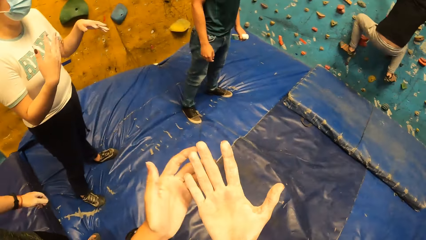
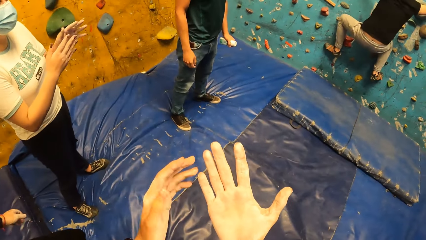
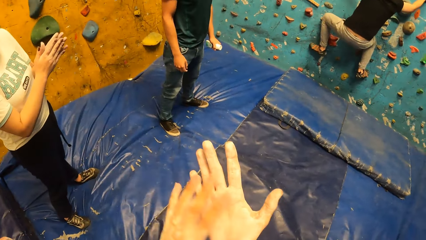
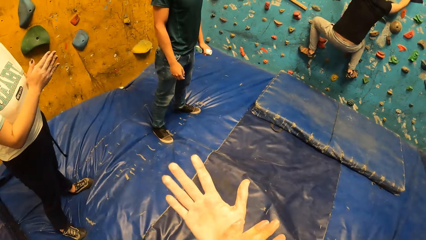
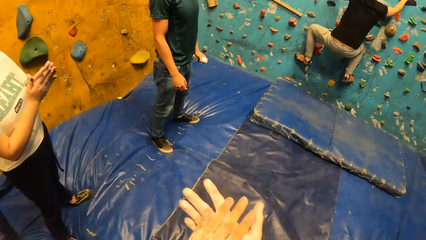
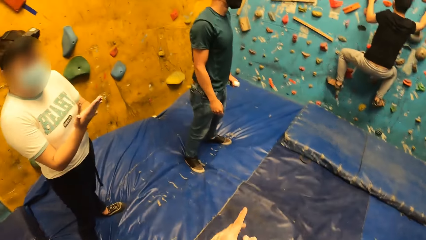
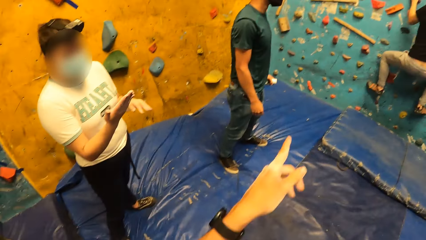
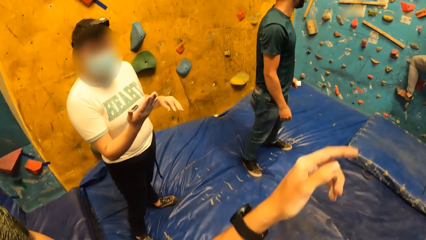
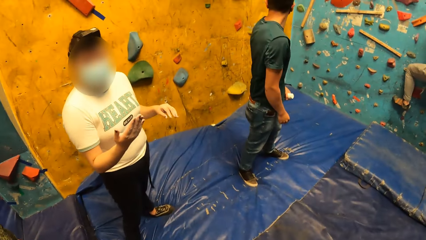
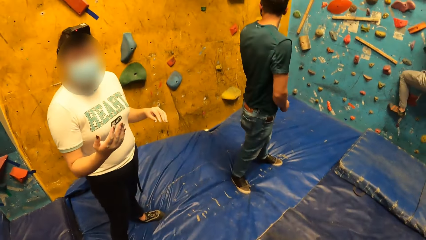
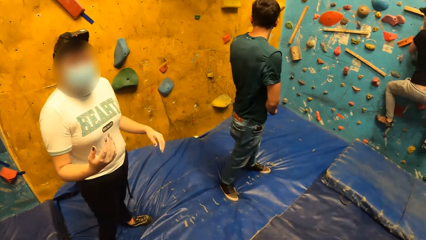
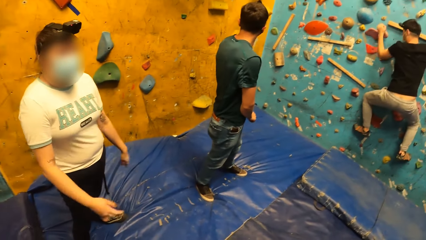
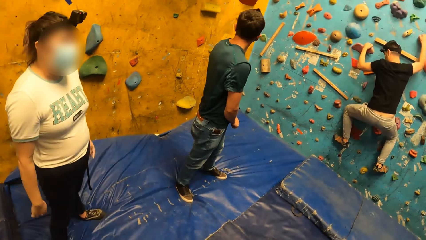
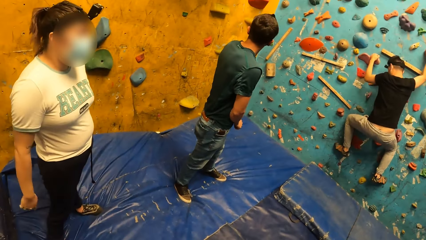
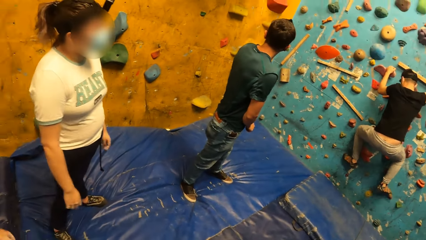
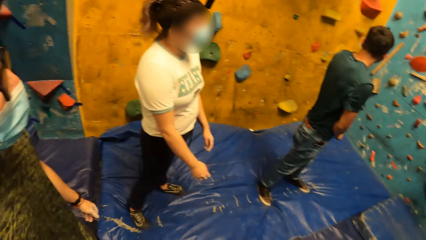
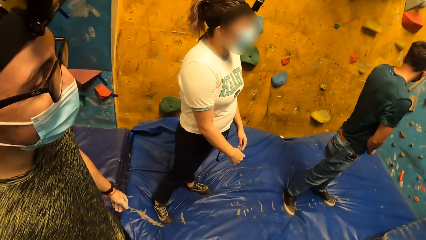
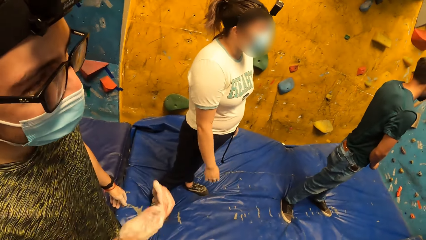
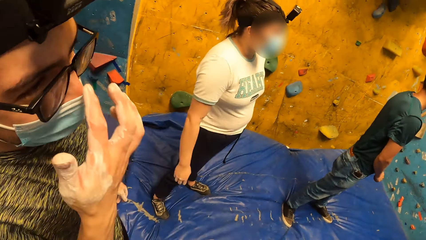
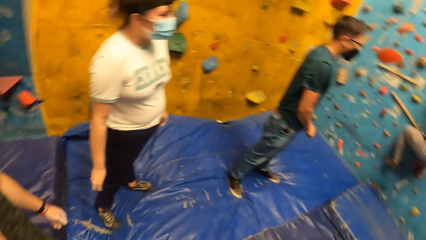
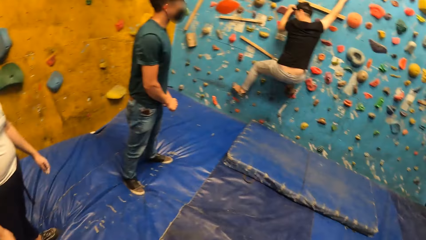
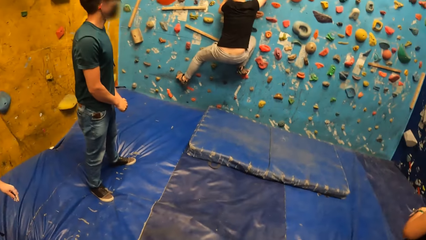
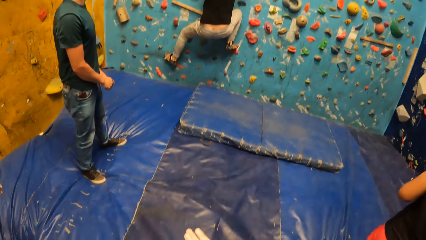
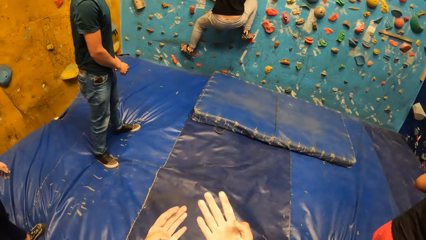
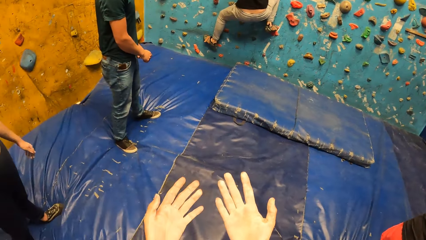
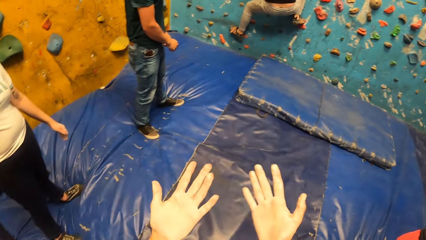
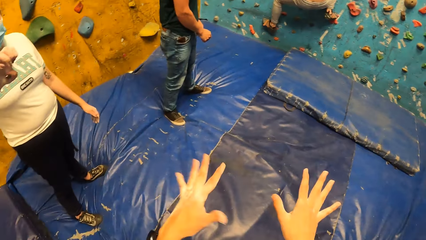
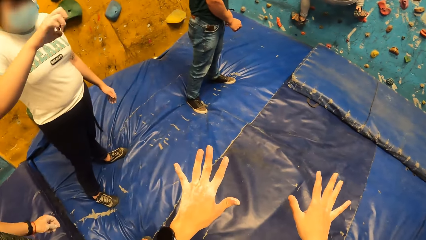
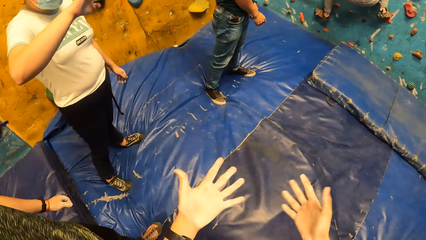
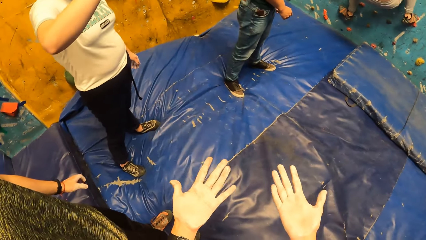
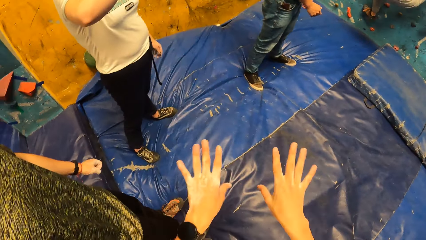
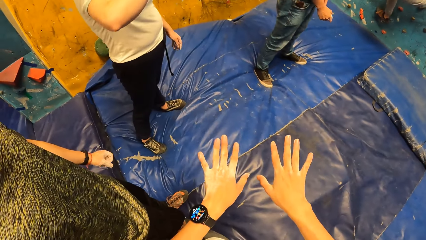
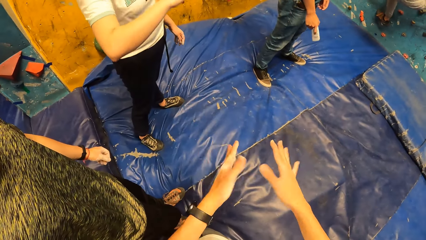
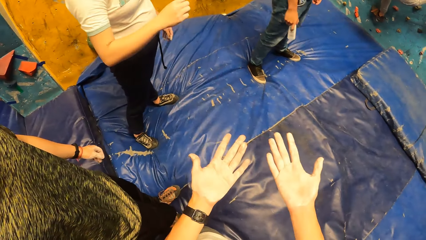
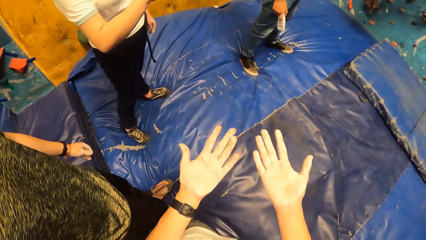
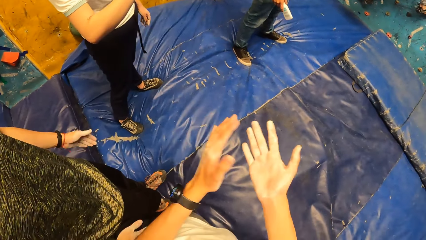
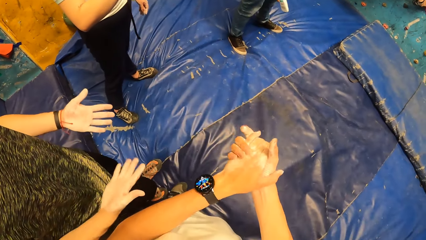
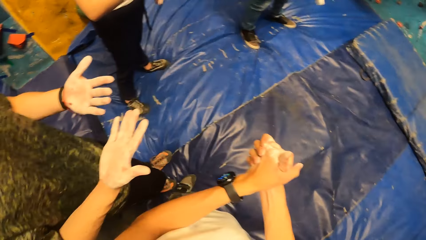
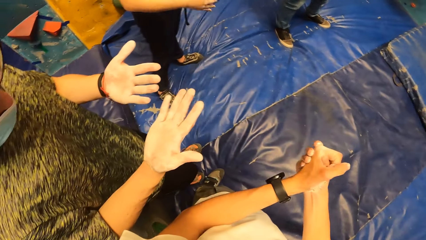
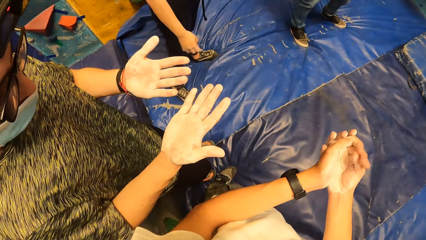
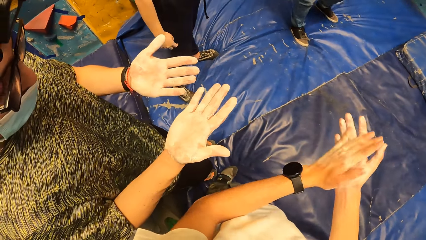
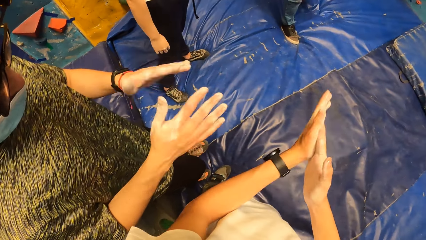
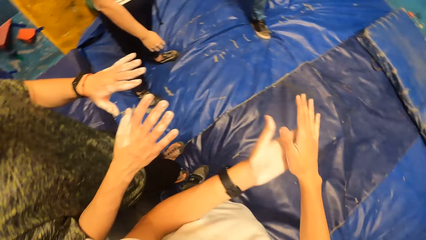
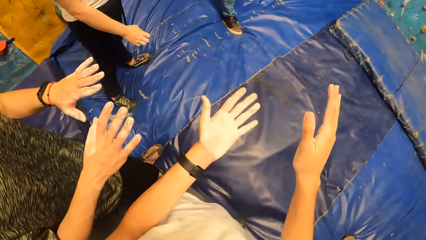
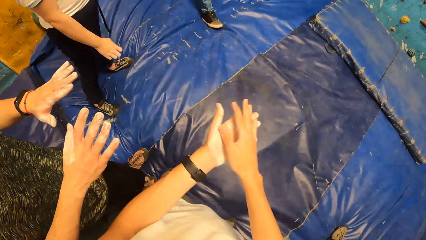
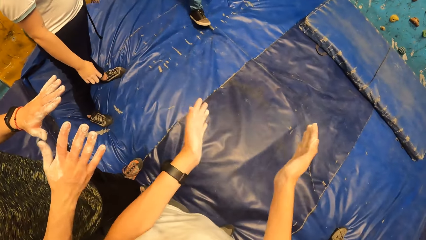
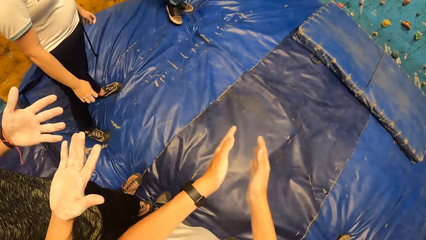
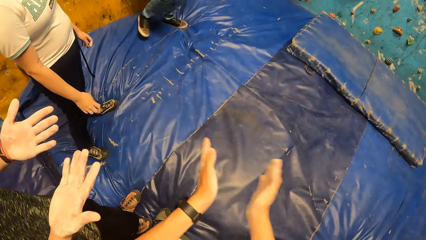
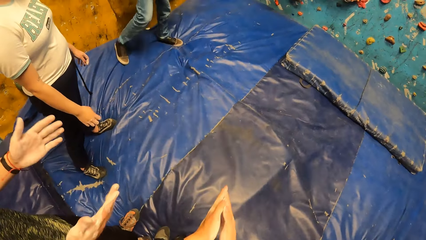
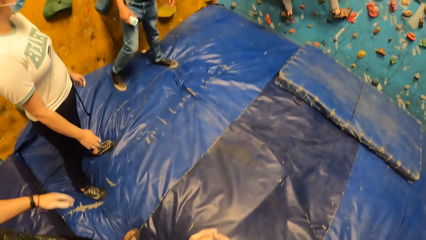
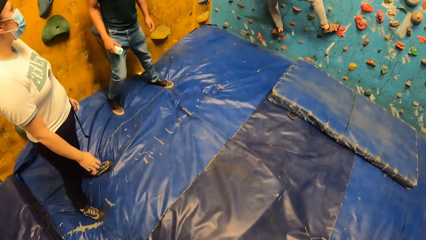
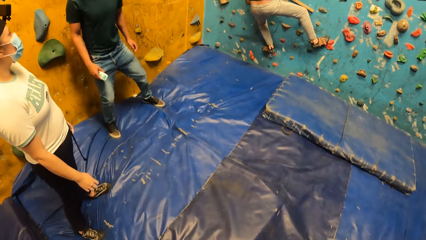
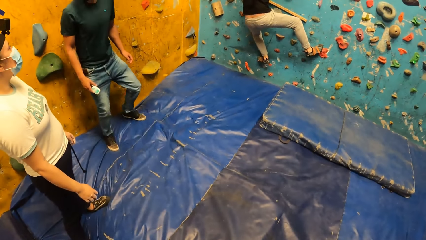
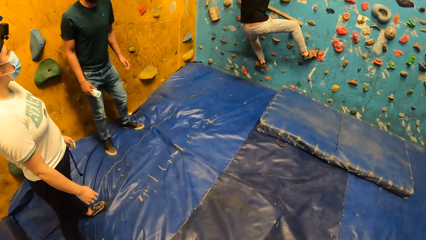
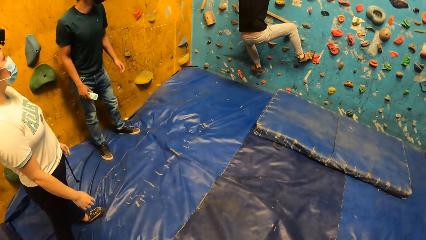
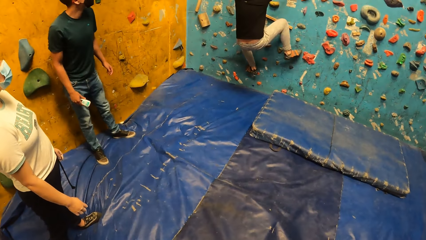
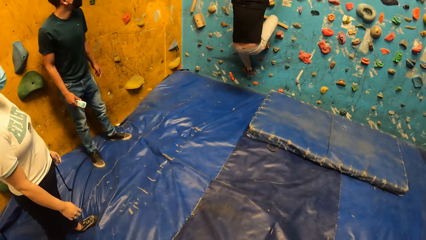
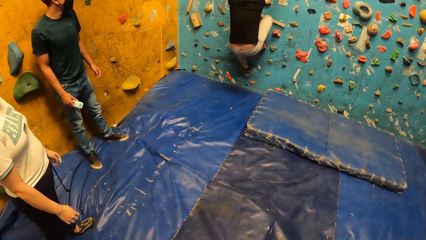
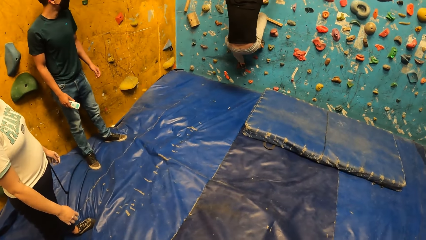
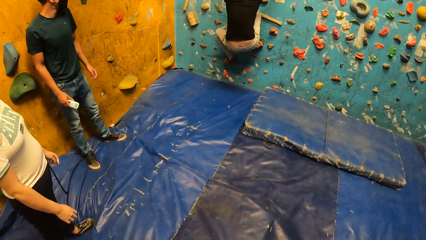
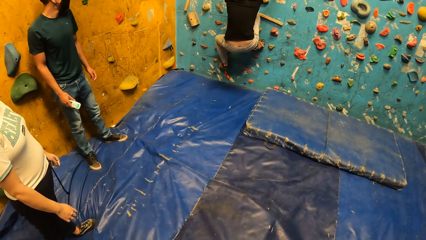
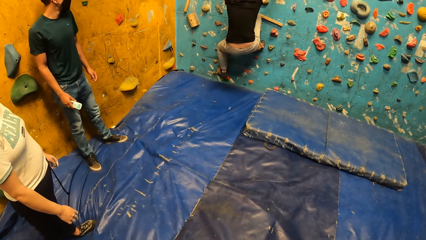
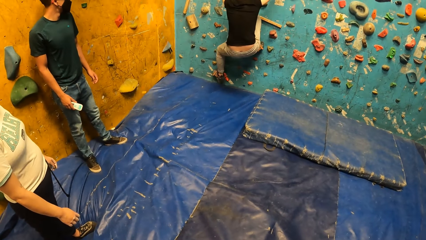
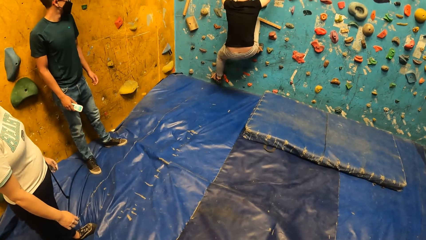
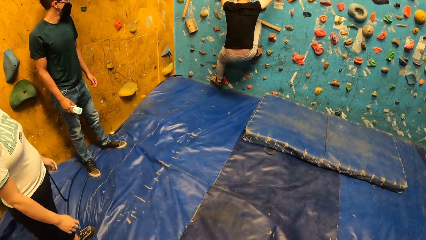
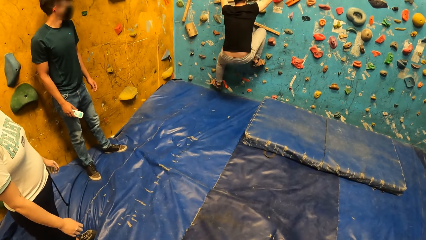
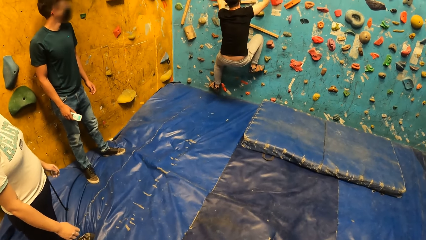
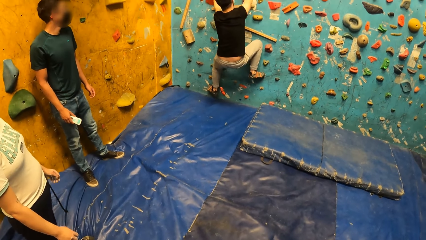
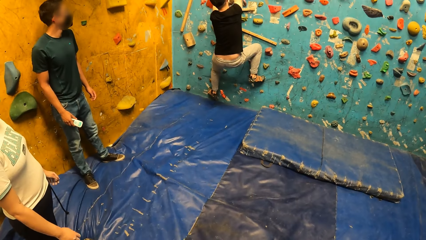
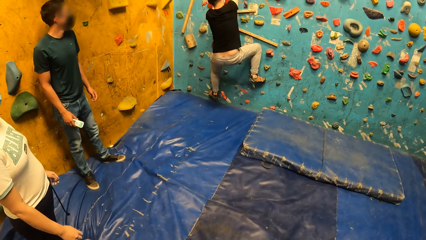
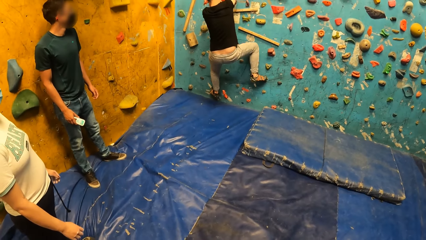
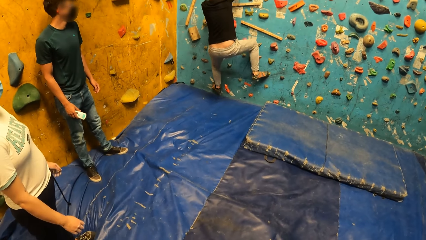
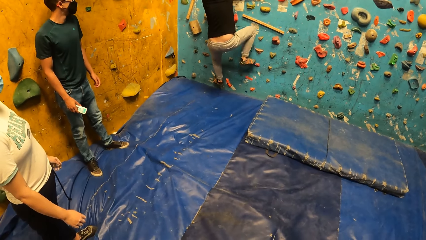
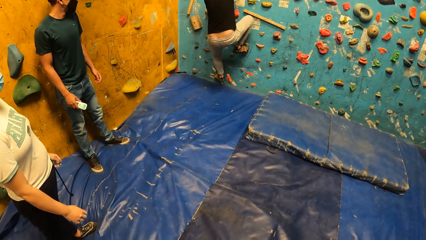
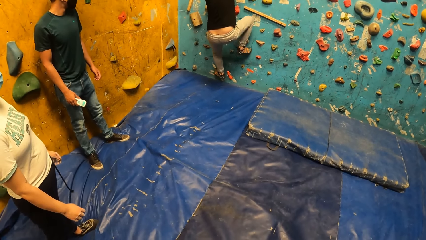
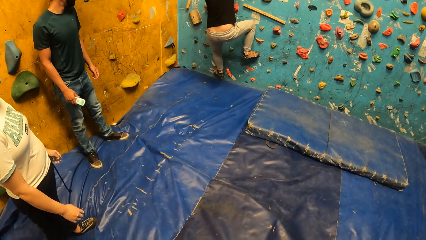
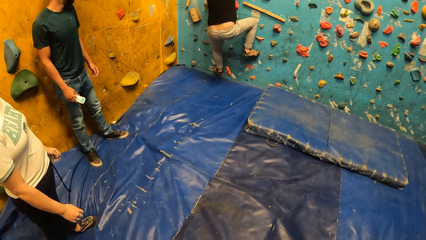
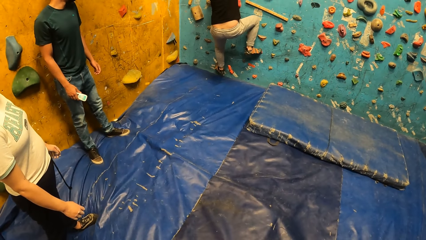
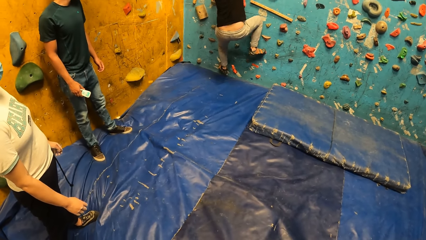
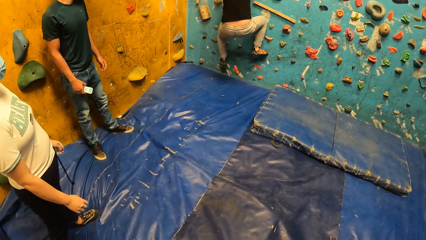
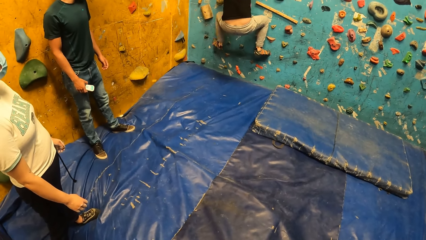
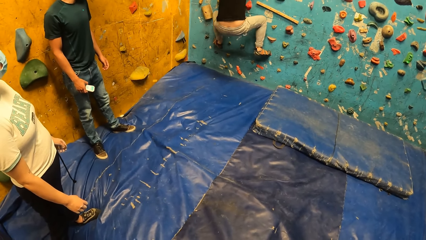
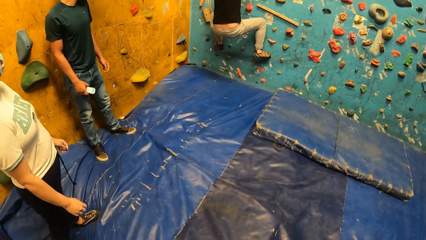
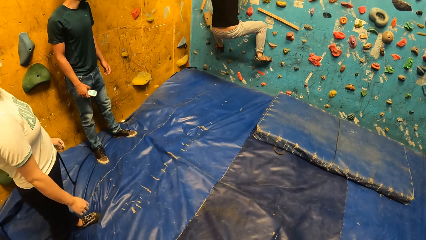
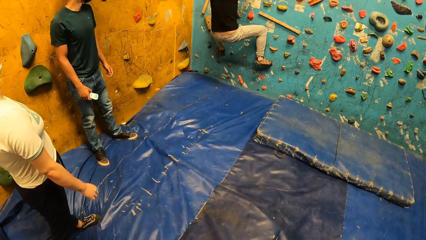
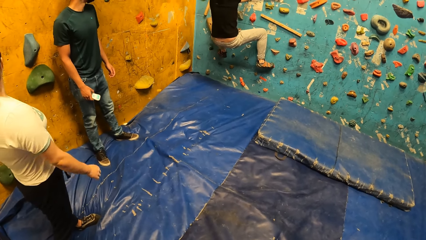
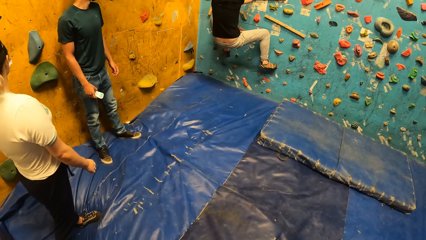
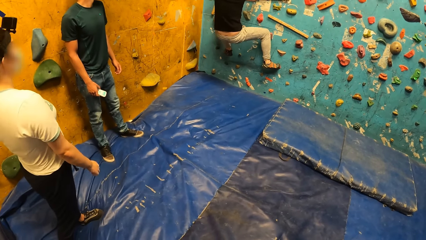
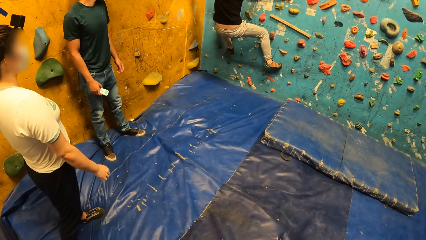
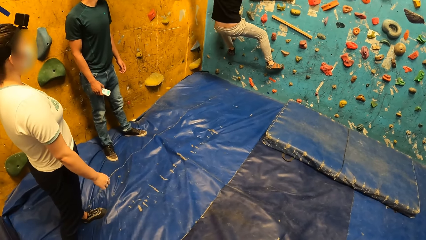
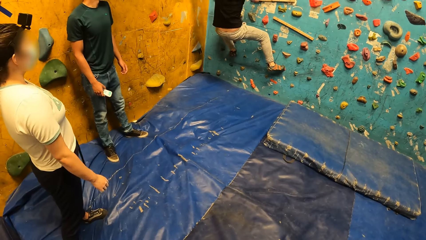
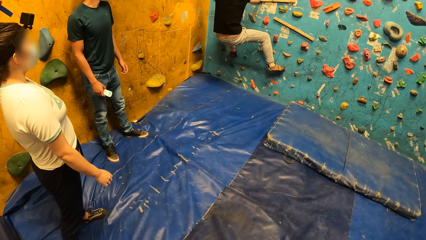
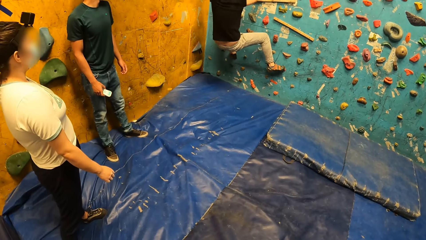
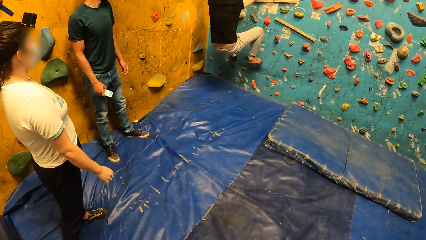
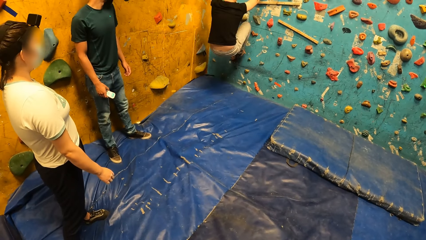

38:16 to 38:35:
The camera wearer looks at his hands. He converses with a woman. He looks at a man. He looks at his hands. He shakes both hands and rubs both hands together. The man looks at his hands. The camera wearer claps both hands together. Another man climbs the wall.
